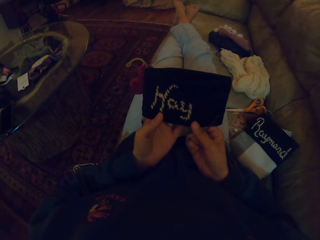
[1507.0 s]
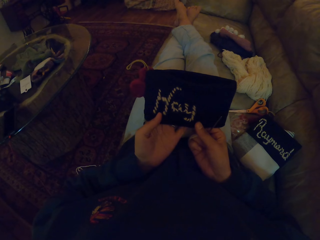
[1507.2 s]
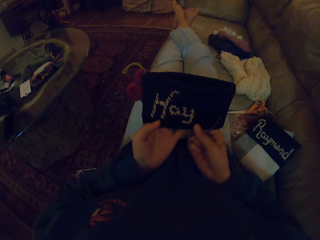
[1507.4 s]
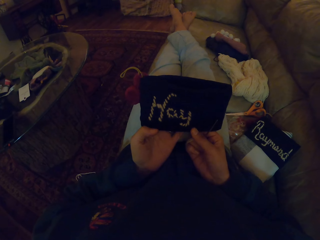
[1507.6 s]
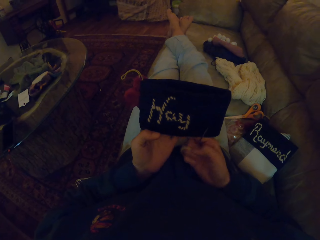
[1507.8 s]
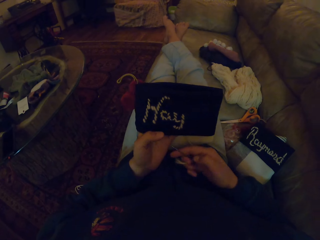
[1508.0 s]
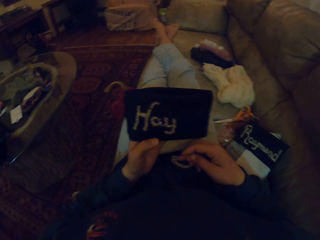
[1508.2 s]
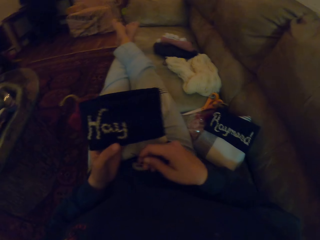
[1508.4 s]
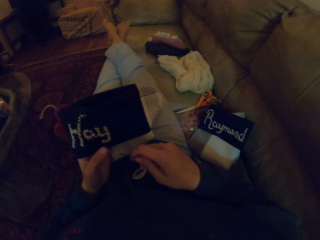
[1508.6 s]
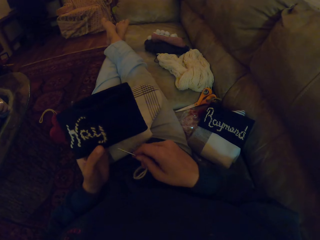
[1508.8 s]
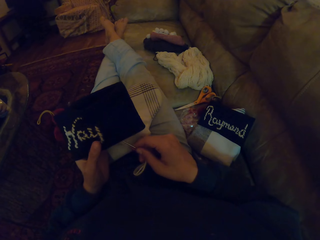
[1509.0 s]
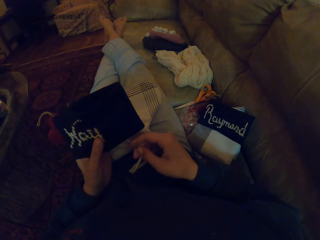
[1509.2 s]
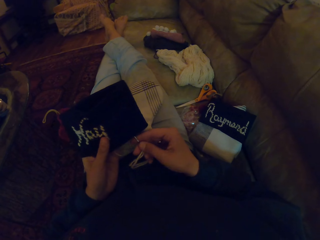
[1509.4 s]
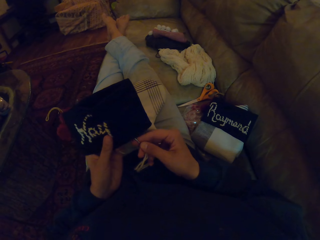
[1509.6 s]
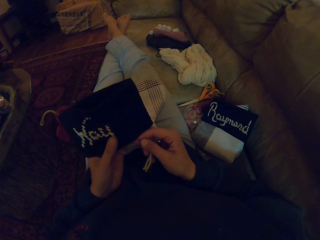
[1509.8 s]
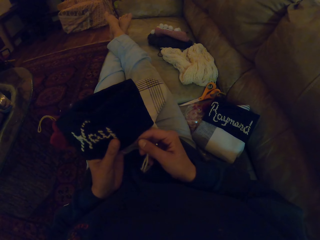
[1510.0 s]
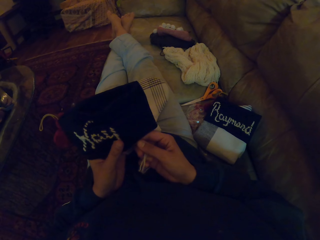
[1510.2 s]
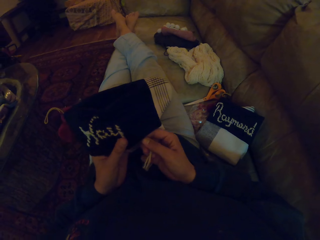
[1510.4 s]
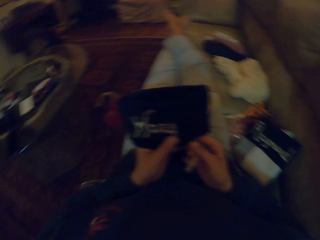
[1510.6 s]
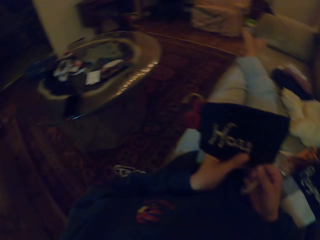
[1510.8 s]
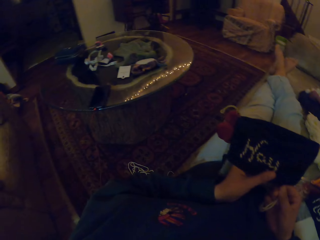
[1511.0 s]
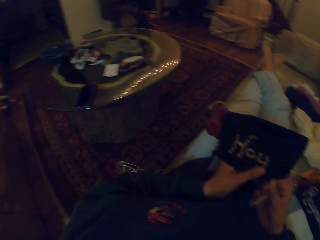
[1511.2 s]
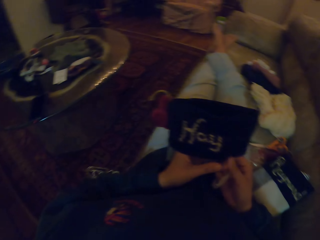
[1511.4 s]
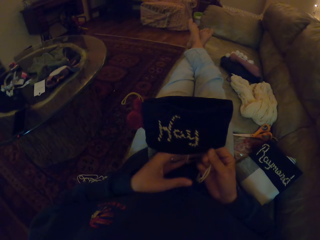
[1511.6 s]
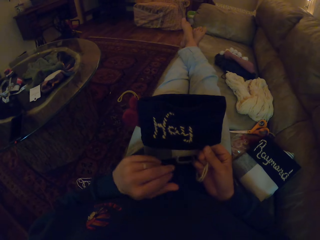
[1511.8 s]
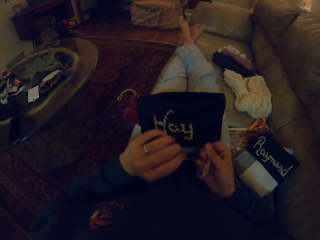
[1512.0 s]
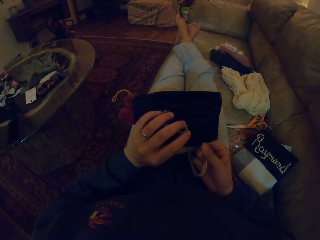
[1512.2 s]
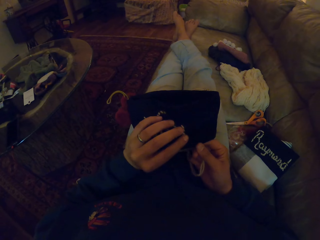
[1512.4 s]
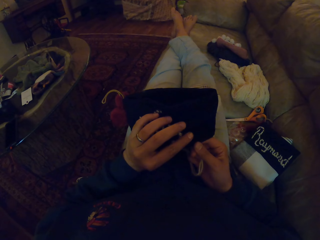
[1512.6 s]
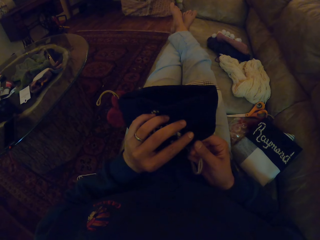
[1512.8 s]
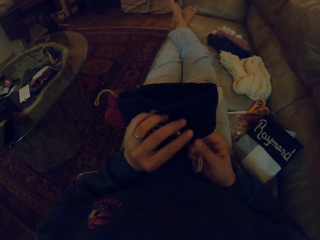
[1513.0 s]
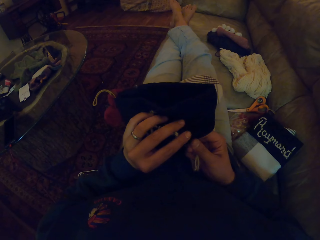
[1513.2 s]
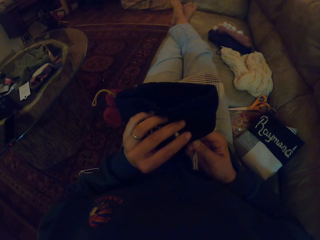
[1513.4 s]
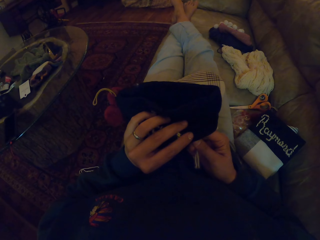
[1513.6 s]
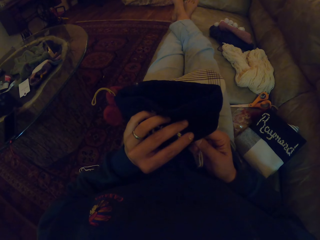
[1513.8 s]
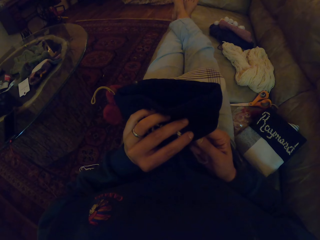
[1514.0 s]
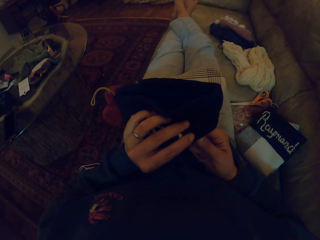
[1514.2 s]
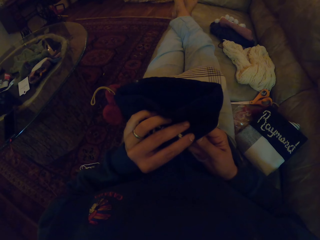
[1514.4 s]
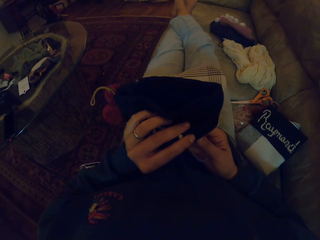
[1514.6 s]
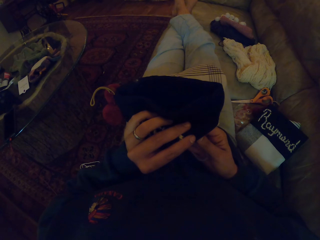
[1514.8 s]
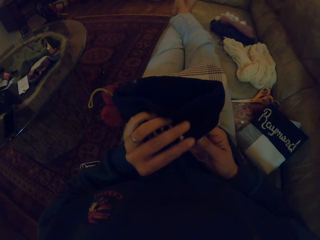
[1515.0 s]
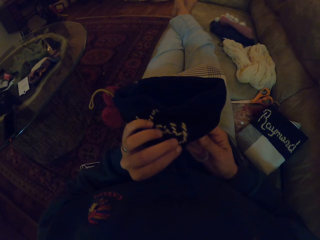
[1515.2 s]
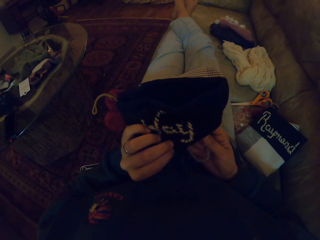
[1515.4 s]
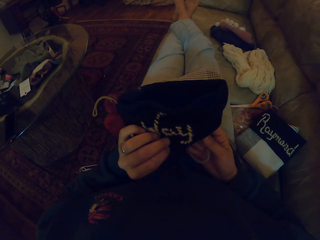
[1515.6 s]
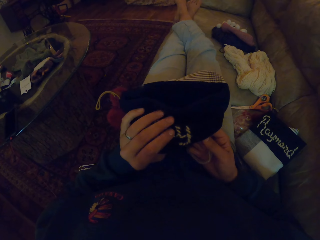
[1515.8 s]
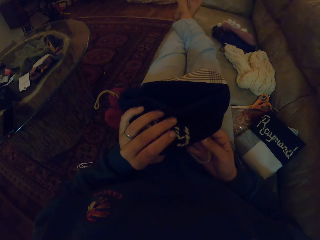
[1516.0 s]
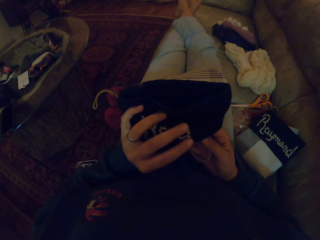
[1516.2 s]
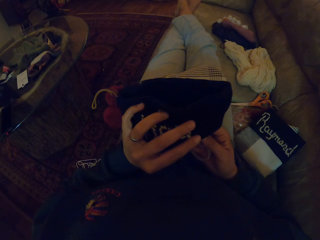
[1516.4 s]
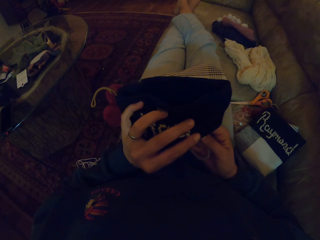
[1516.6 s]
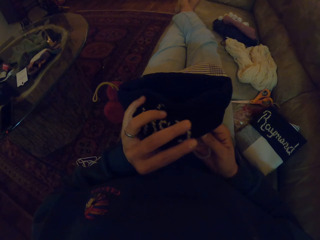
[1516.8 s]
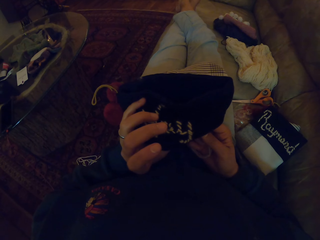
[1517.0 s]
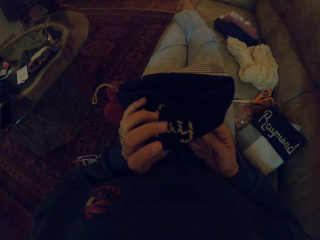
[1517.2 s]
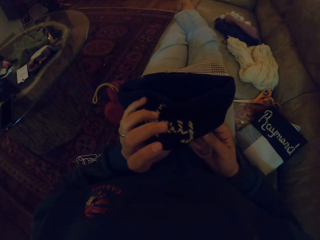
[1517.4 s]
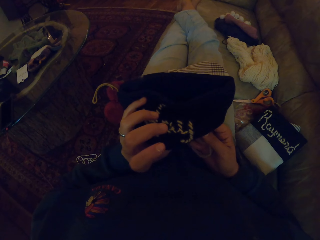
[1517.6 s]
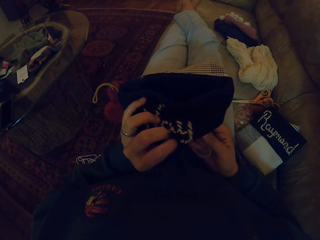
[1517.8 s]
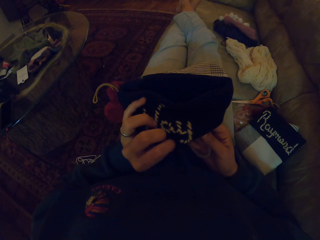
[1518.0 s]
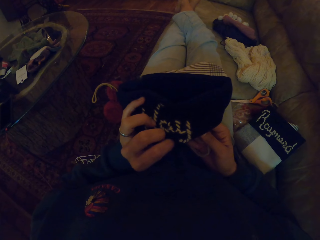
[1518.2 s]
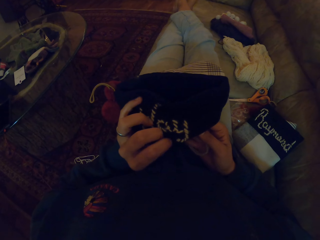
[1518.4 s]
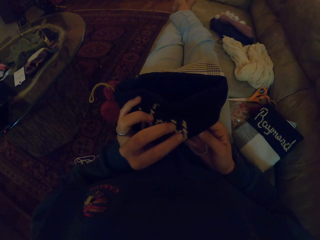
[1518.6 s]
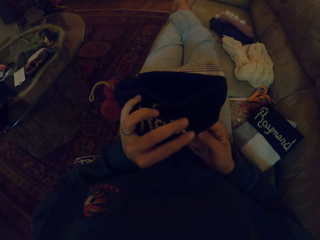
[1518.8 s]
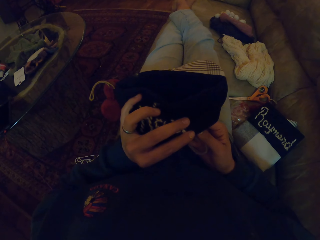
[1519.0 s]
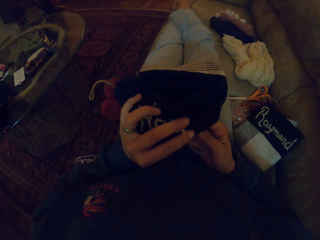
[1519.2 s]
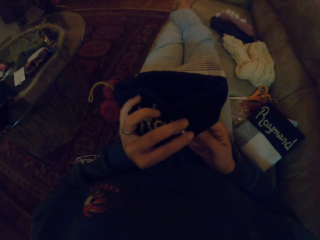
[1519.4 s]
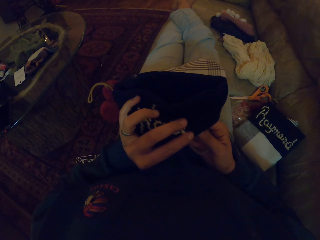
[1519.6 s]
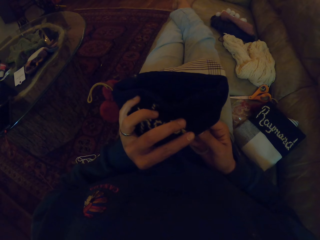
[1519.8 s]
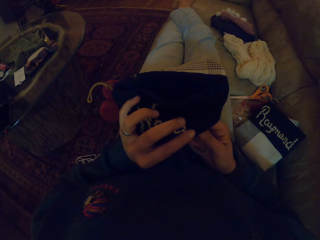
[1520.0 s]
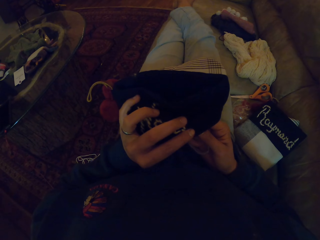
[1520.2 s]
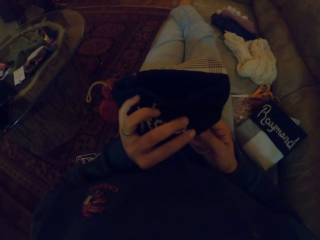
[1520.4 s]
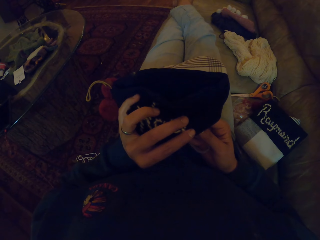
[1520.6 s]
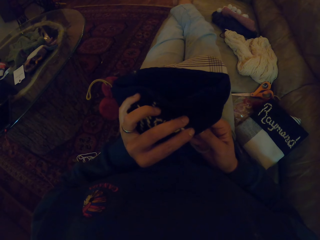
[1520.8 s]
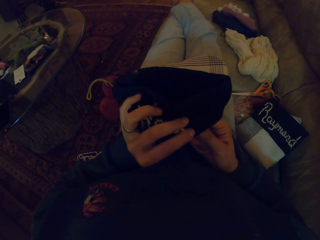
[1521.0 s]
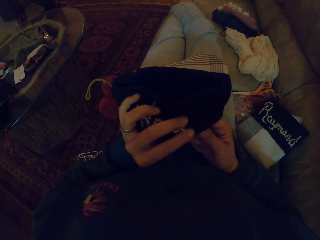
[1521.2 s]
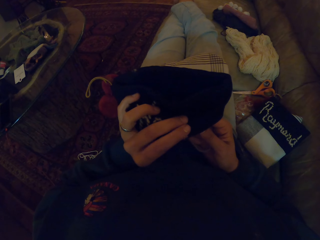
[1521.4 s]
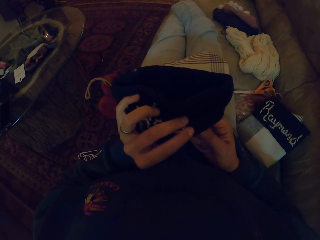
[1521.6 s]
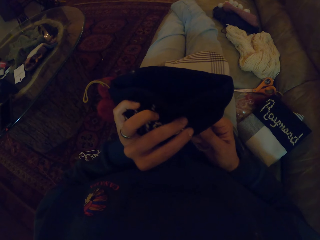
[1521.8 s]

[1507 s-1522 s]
The camera wearer holds the cloth with both hands. They make the fabric. They look around. They crochet the cloth with the crochet needle. They look at the cloth.

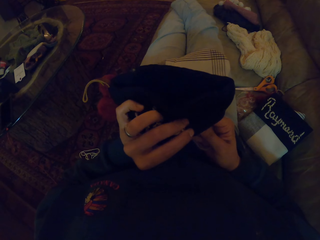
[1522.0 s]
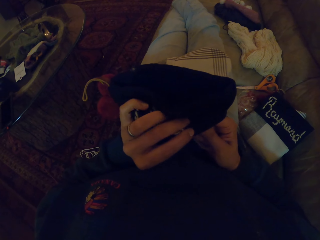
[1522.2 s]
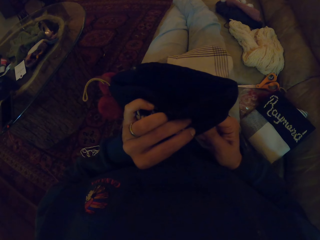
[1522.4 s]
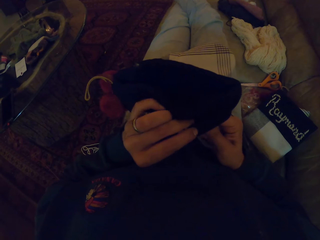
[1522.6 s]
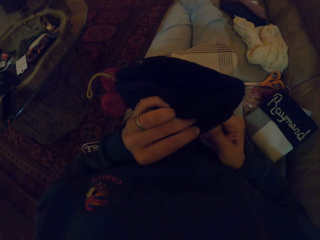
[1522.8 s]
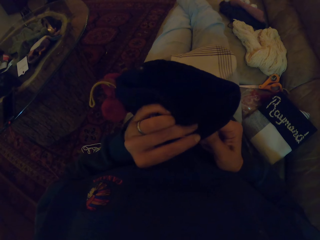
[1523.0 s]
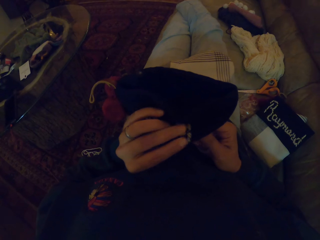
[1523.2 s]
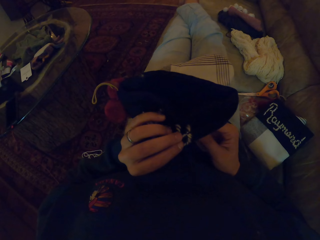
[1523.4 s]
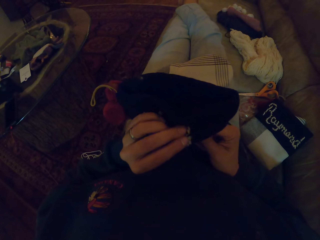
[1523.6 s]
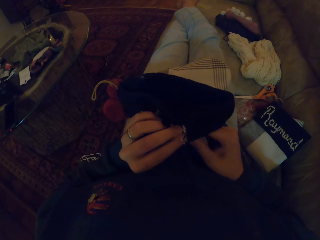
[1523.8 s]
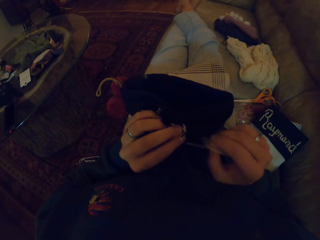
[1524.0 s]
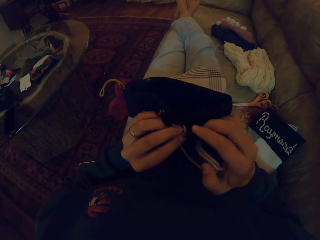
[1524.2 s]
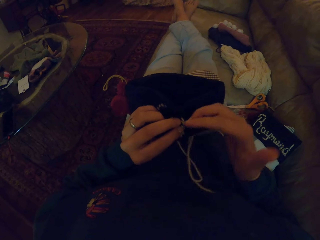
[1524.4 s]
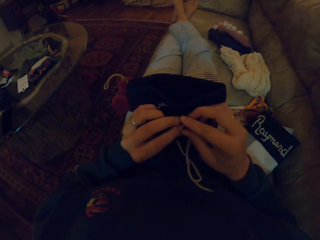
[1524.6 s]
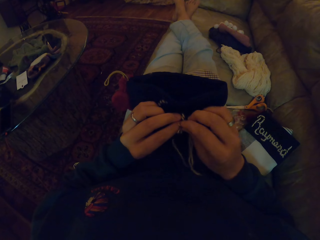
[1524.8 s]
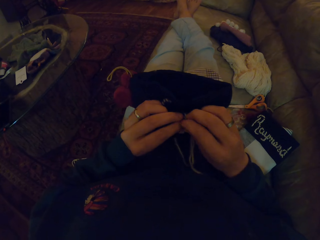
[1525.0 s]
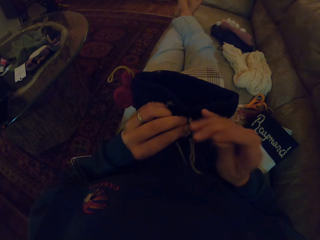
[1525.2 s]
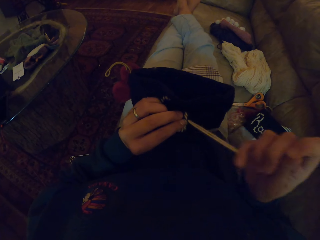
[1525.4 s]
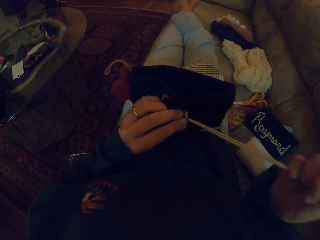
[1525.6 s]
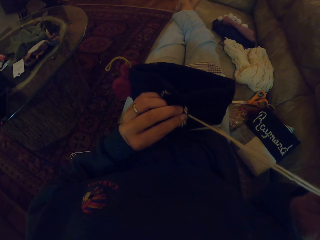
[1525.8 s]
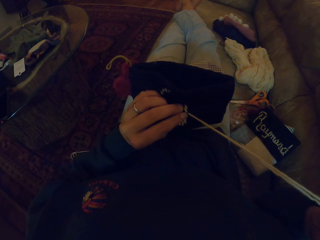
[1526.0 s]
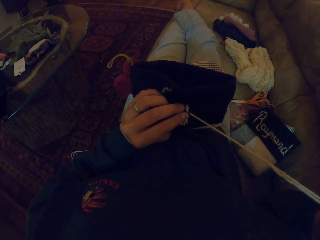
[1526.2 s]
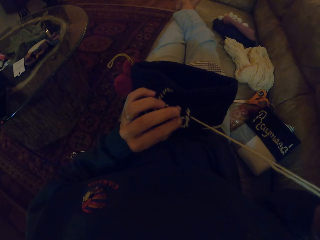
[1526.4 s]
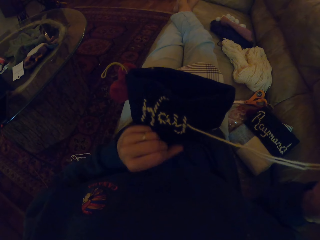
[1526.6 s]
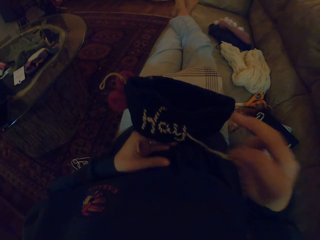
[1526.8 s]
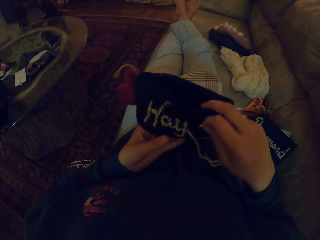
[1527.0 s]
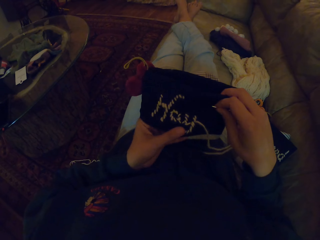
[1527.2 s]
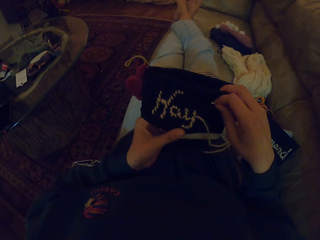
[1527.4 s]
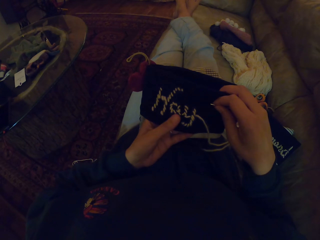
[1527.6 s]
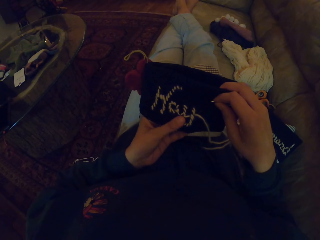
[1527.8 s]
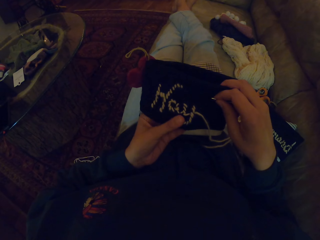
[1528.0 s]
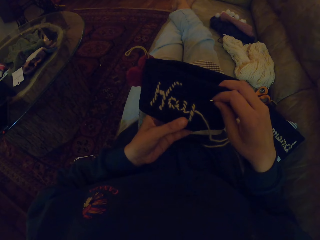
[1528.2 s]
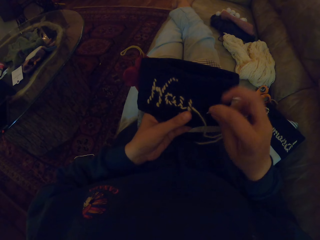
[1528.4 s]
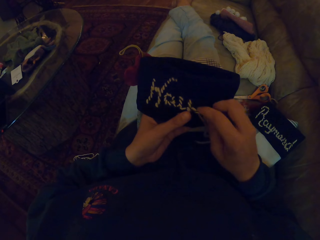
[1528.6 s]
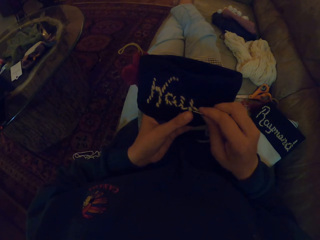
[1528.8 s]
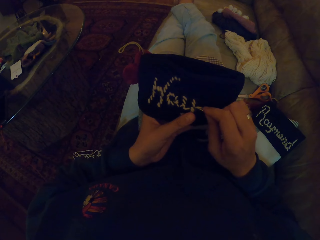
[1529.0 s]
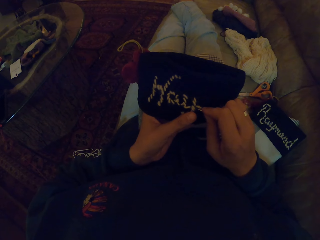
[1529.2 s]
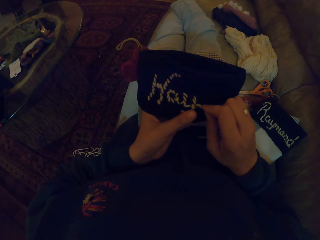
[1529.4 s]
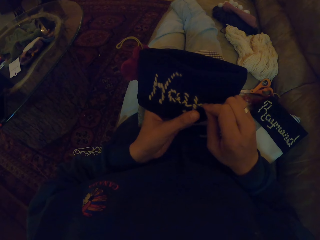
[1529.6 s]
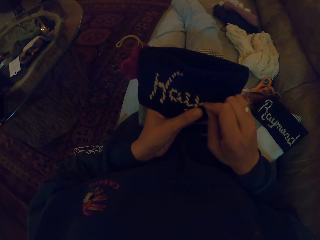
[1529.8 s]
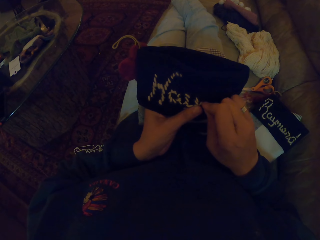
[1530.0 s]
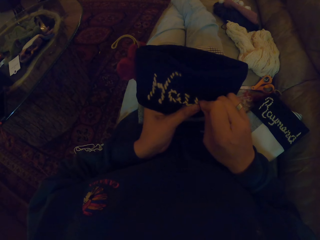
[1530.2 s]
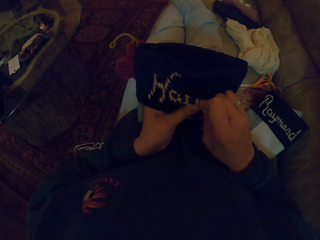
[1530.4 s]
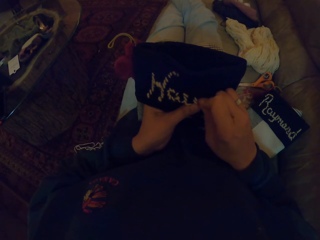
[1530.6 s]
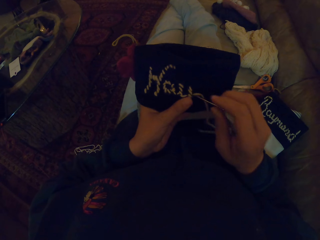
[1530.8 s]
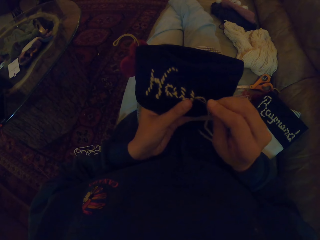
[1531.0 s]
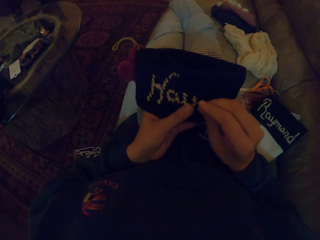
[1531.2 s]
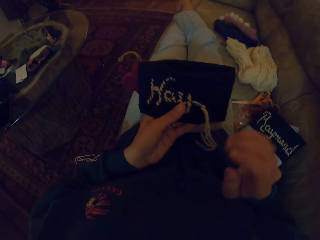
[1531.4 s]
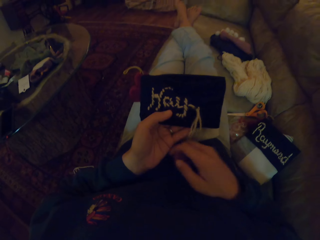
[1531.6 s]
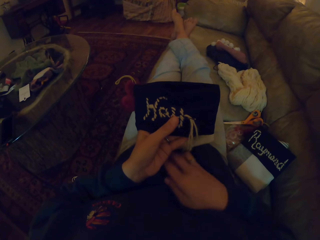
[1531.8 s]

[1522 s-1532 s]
The camera wearer crochets the cloth with the crochet needle. She pulls the thread with her right hand. She adjusts the fabric. She crochets the cloth with the crochet needle.
